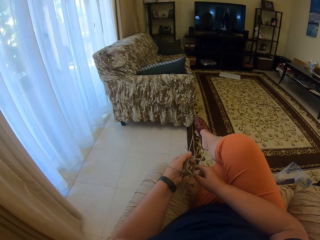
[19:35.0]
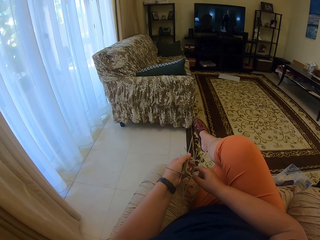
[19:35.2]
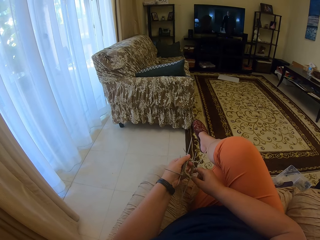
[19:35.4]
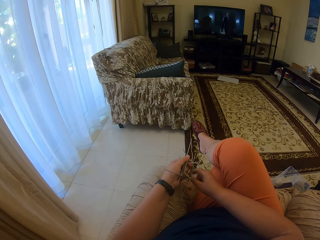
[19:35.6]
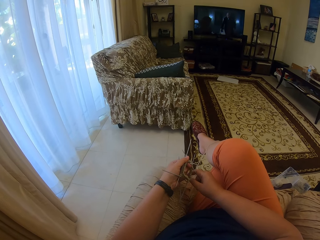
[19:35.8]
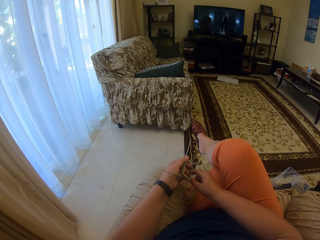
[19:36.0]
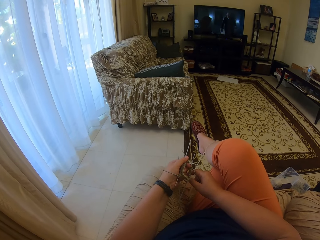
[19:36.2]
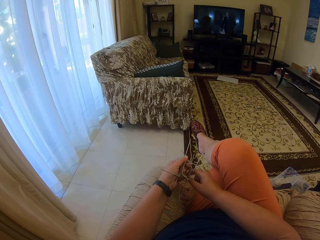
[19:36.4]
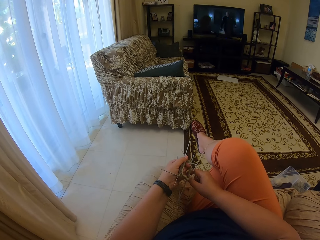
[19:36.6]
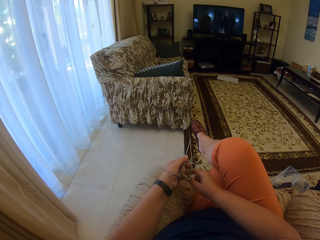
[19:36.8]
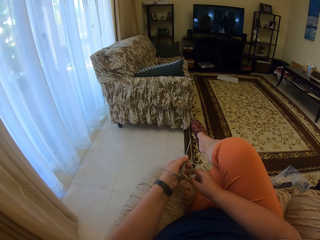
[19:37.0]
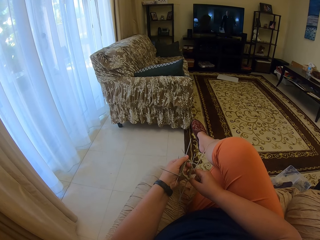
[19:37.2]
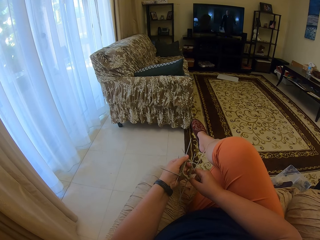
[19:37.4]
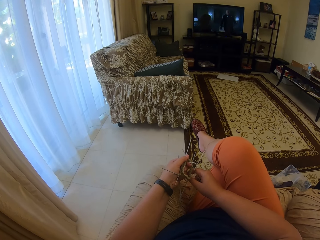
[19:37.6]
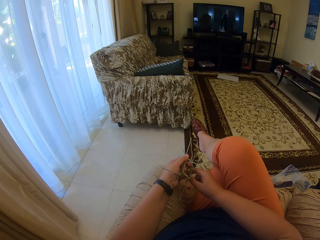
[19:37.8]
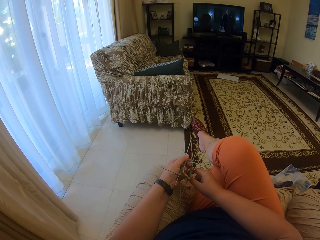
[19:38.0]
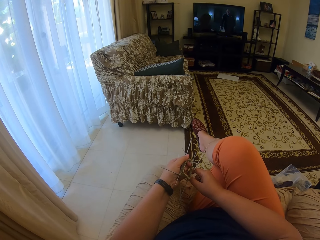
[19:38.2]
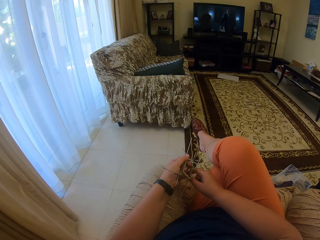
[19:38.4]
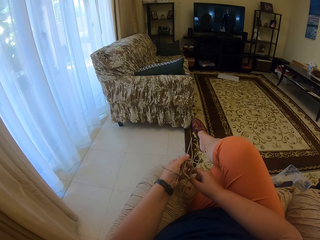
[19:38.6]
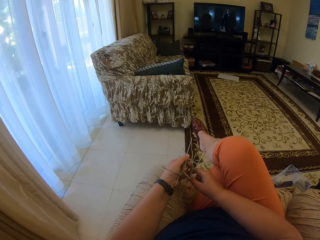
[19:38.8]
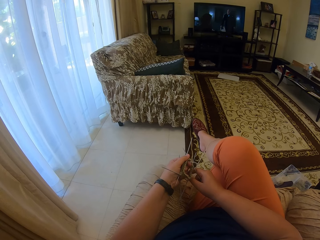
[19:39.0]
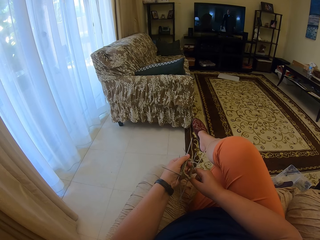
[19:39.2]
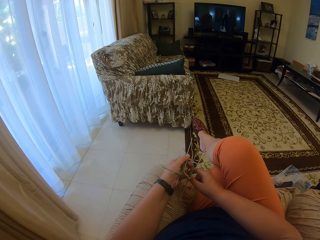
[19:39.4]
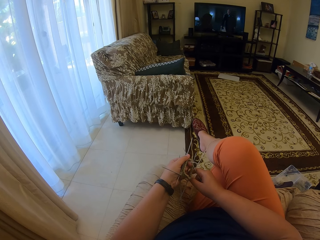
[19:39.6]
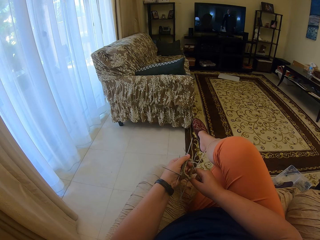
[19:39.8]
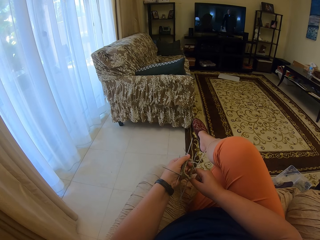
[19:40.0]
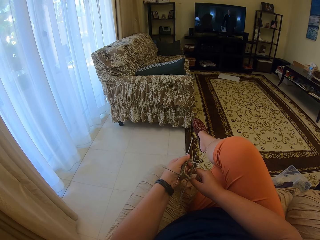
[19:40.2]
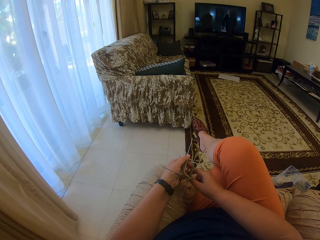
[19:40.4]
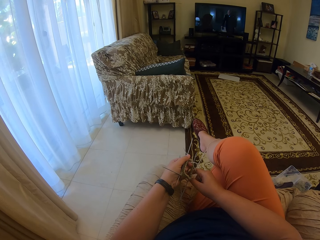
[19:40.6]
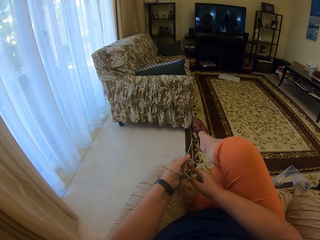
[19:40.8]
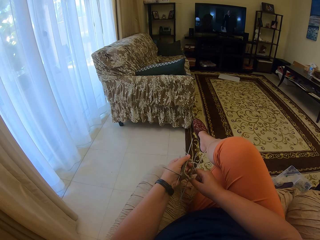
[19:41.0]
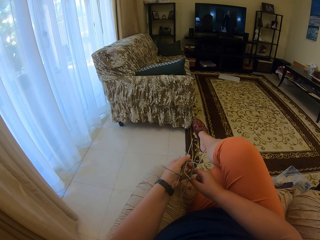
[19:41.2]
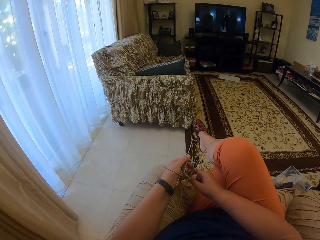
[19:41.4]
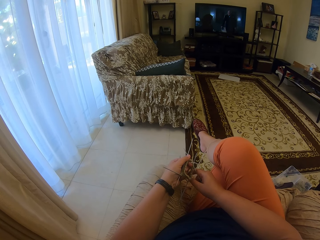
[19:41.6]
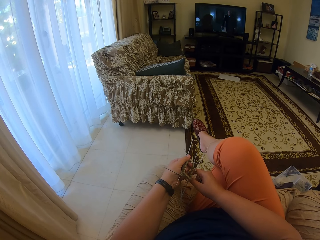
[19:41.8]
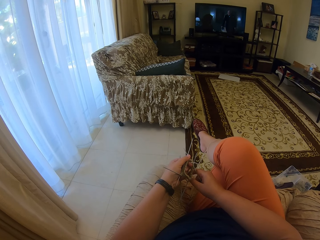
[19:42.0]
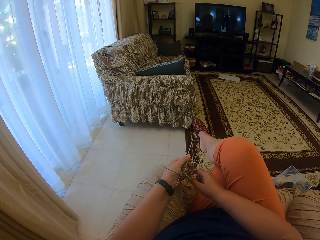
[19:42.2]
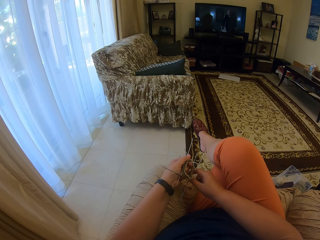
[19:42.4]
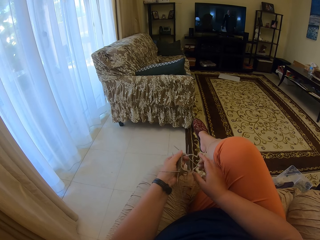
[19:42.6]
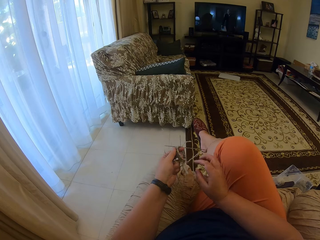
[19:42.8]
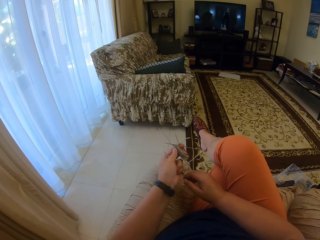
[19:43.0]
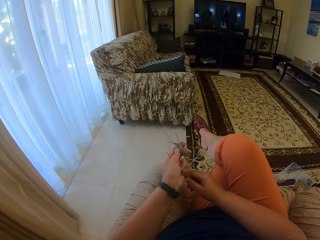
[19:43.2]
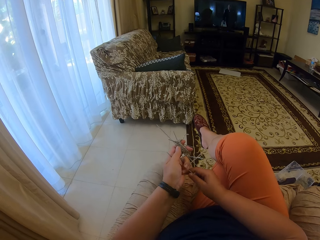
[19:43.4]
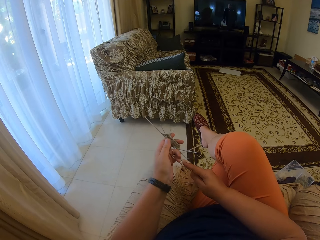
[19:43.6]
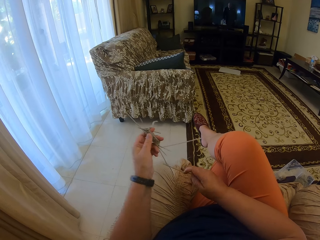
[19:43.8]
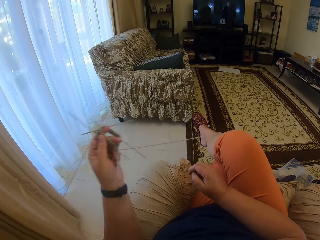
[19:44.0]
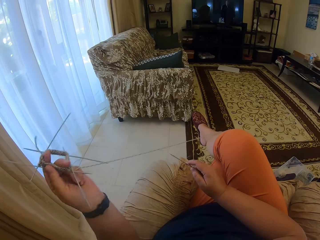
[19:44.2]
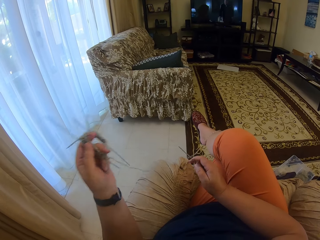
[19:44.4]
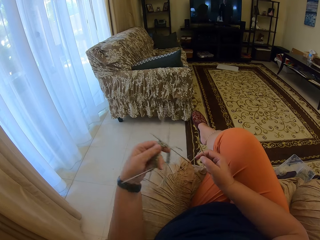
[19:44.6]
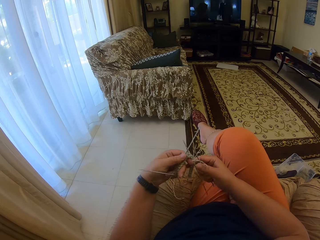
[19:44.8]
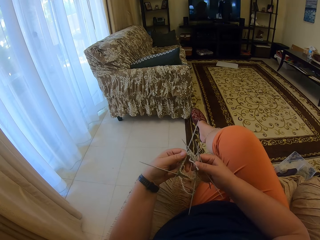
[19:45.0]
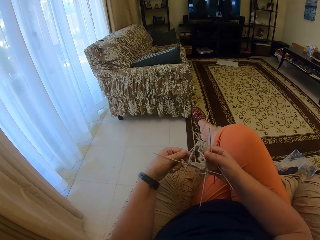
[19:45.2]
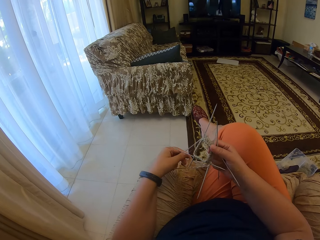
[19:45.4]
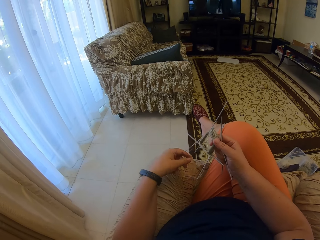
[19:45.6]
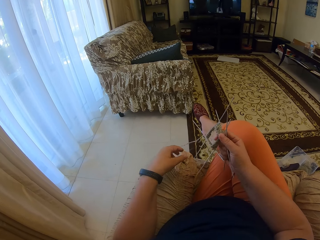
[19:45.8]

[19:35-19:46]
The camera wearer watches a television. They pick a crochet from the left hand. They stop knitting. They switch the knitting needle.

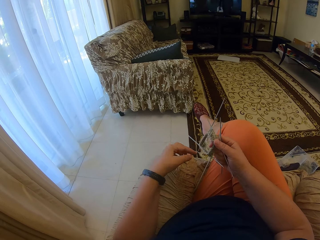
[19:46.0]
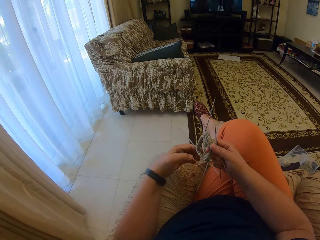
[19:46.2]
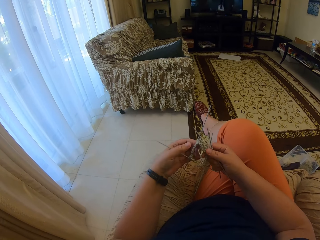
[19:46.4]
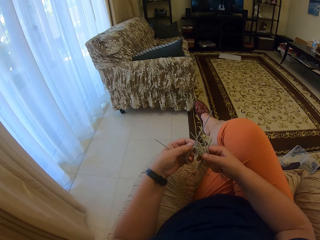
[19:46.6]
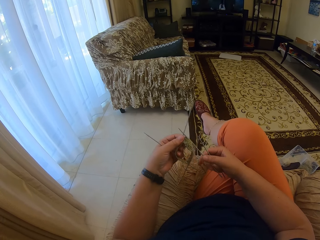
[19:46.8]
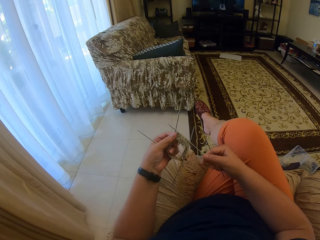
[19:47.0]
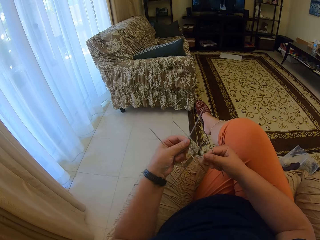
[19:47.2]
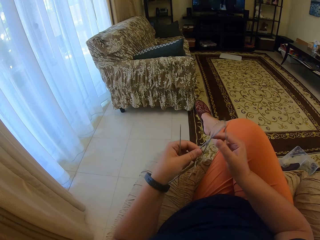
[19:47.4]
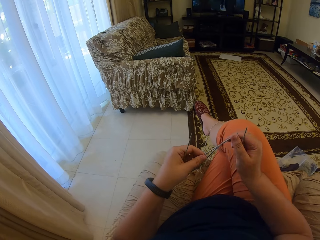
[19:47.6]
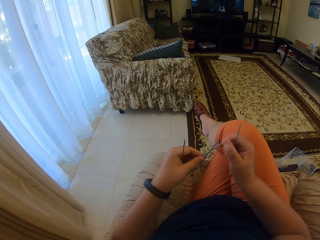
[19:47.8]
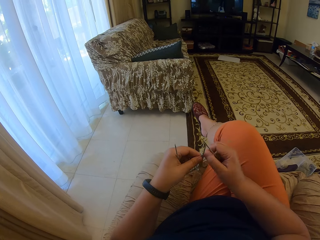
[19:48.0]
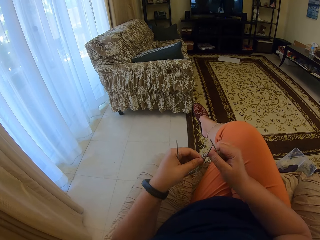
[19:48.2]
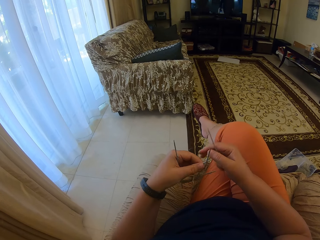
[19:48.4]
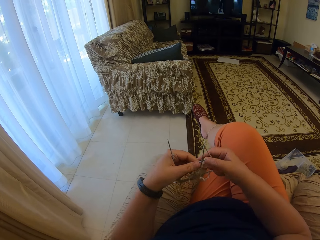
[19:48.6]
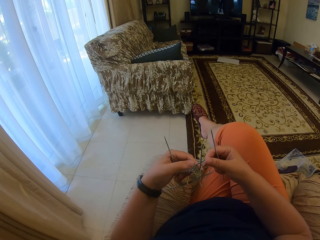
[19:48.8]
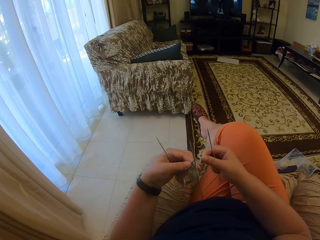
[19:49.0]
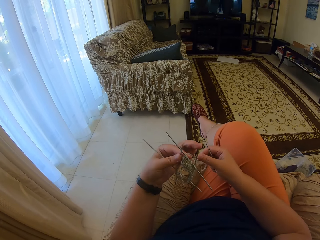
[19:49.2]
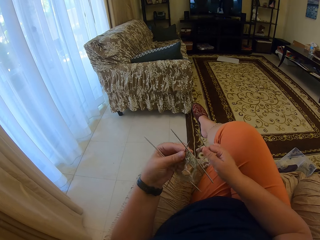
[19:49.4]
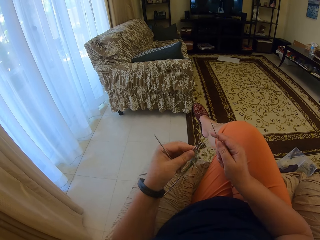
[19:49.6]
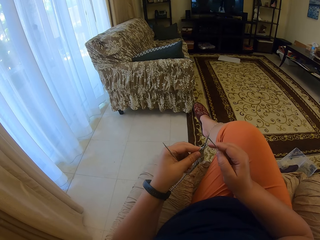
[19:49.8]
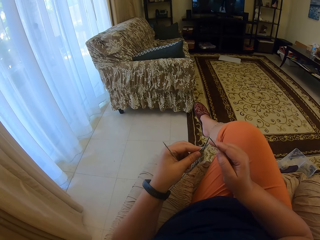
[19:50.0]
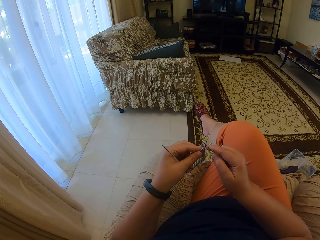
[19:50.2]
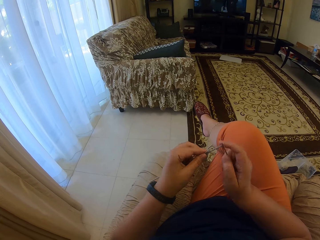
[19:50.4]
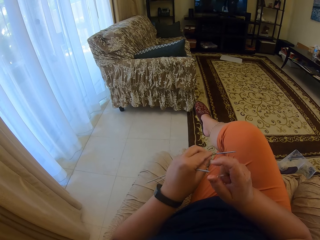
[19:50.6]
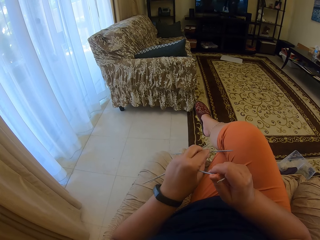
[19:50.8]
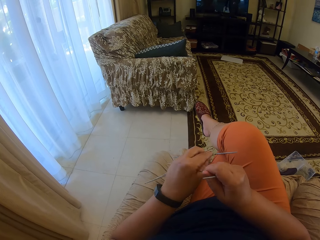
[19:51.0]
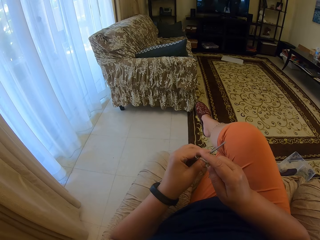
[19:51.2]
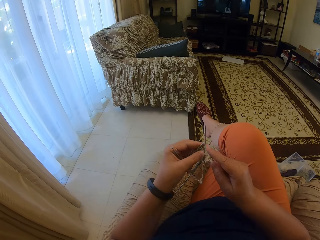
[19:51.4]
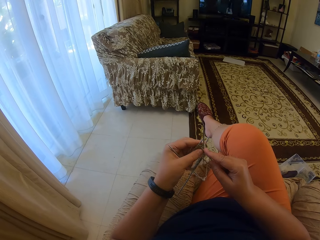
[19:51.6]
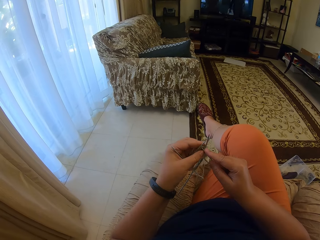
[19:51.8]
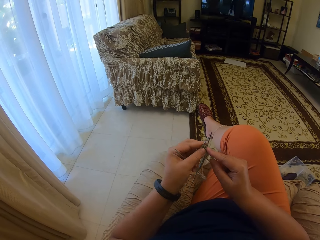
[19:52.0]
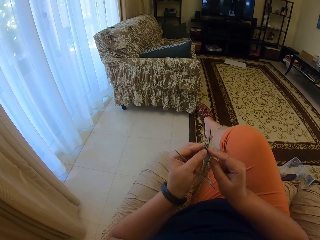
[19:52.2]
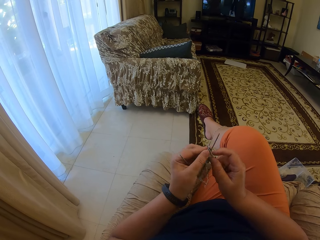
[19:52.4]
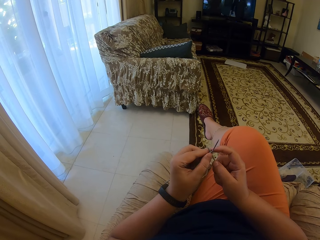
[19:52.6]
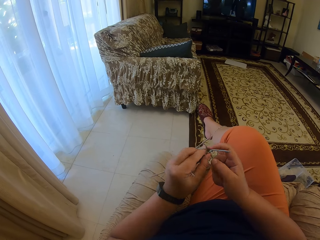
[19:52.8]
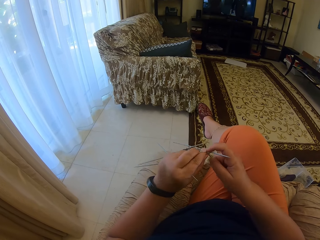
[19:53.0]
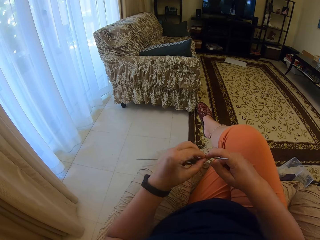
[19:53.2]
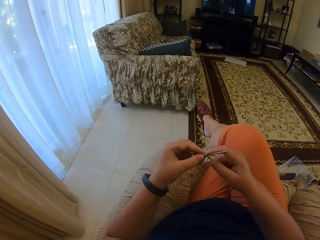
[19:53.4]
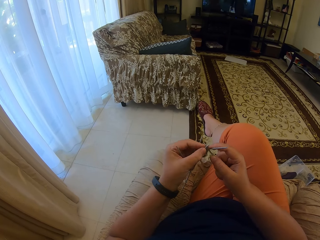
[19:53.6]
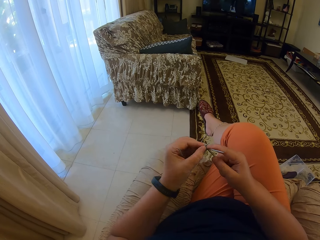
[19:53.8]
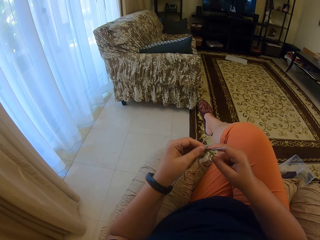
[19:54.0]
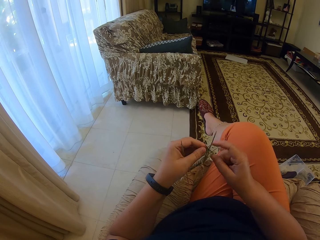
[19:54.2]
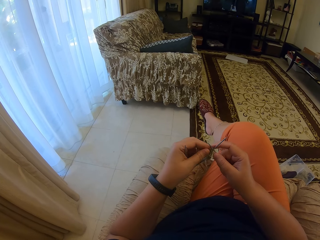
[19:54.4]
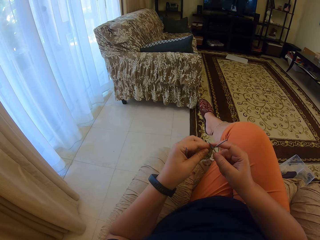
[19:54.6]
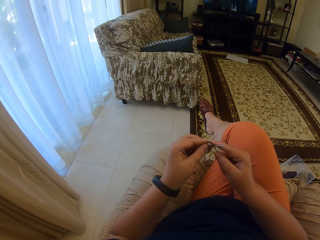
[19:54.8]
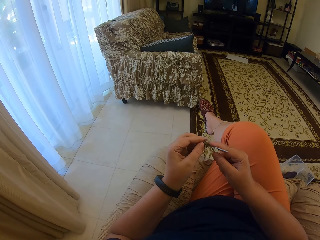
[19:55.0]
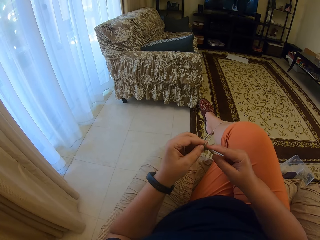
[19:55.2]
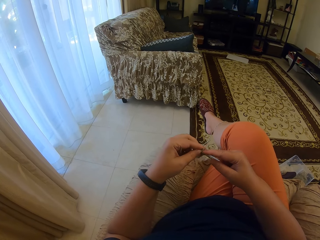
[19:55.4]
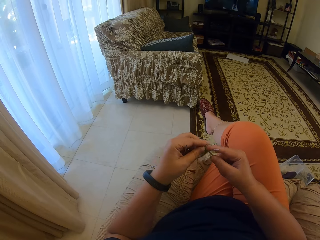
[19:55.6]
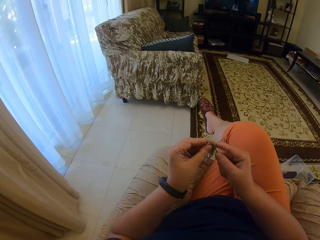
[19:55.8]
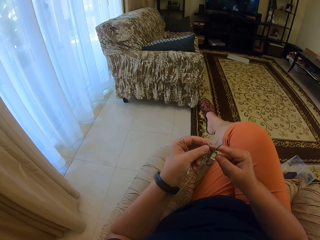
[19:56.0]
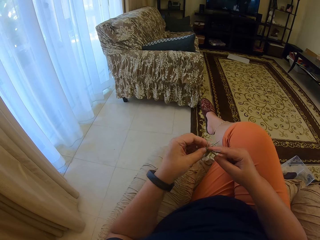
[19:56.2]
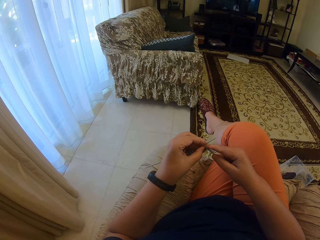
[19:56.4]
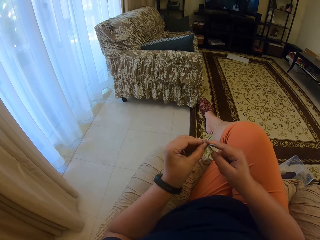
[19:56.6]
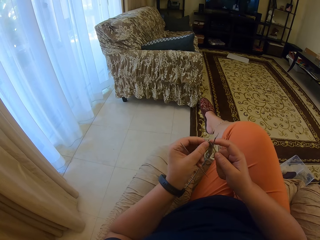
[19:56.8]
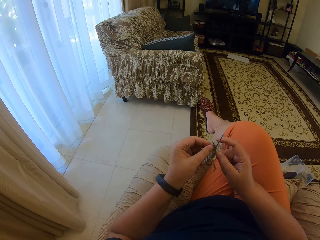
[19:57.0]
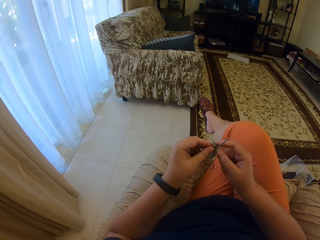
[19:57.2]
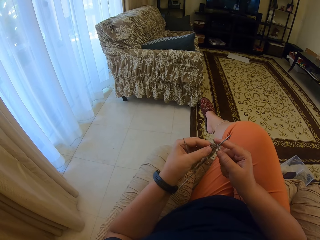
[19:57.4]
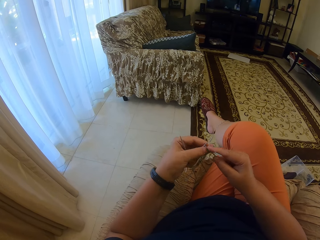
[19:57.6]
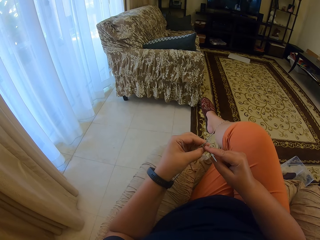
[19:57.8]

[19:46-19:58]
The camera wearer adjusts the yarn. They adjust the crochets in the yarn. They knit with the yarn.
